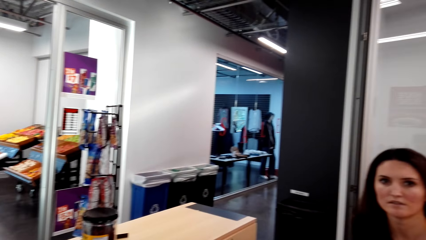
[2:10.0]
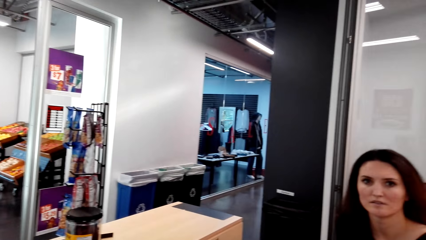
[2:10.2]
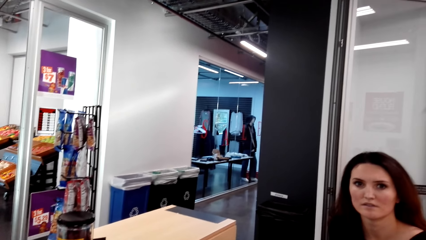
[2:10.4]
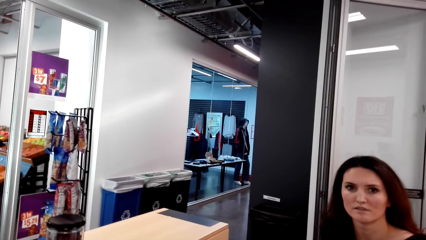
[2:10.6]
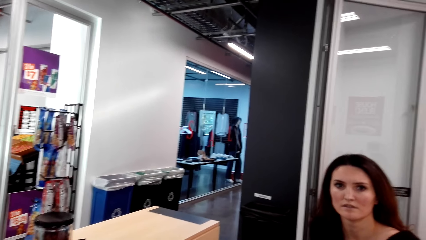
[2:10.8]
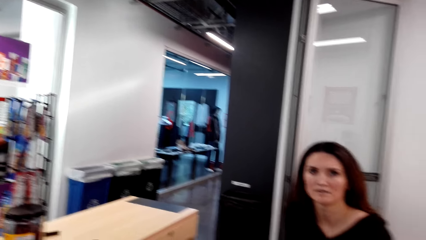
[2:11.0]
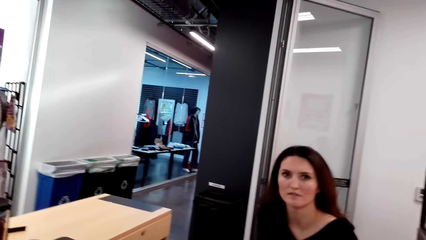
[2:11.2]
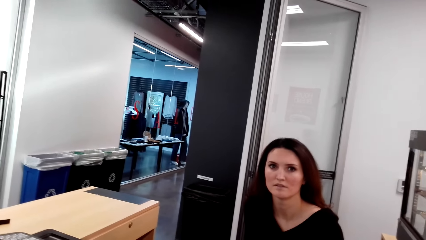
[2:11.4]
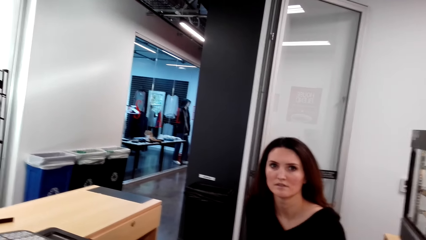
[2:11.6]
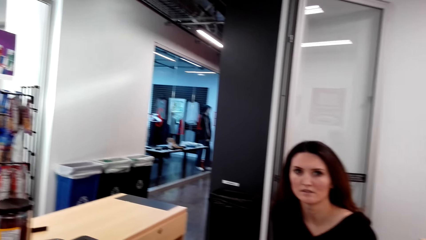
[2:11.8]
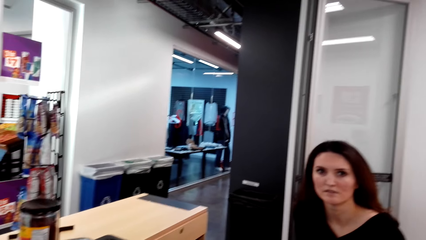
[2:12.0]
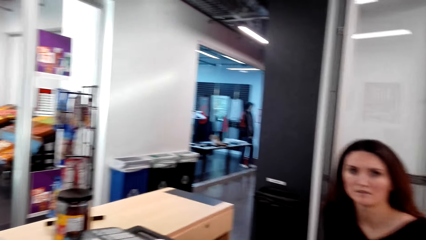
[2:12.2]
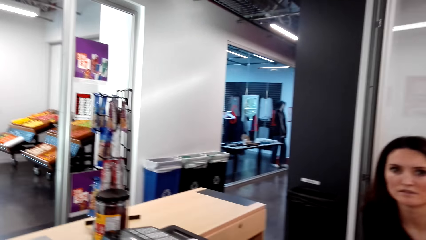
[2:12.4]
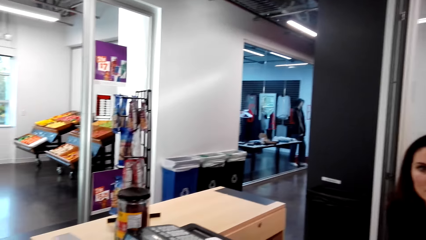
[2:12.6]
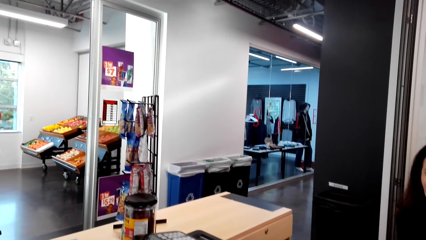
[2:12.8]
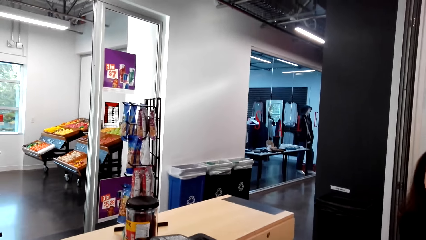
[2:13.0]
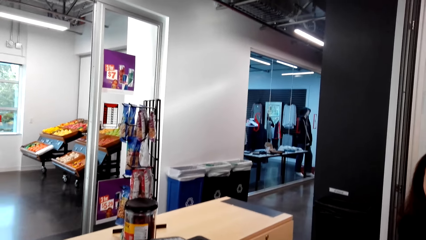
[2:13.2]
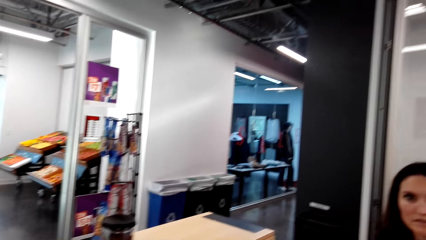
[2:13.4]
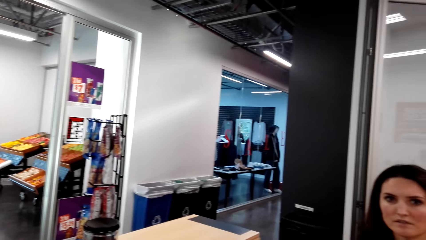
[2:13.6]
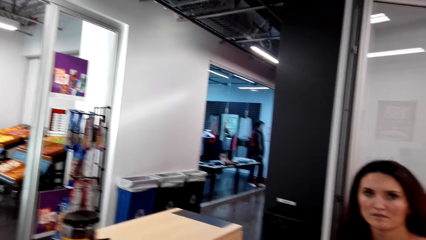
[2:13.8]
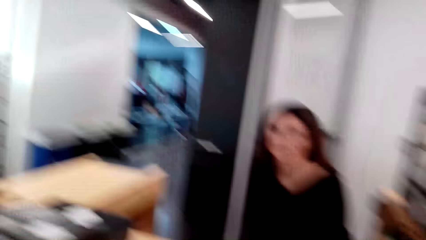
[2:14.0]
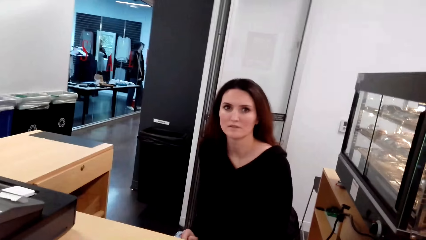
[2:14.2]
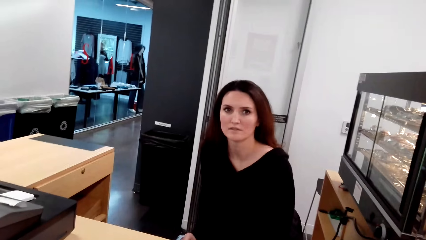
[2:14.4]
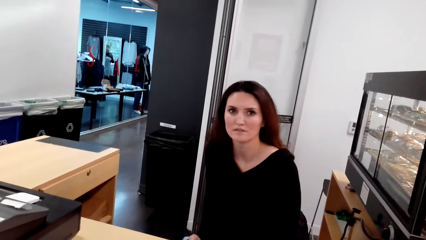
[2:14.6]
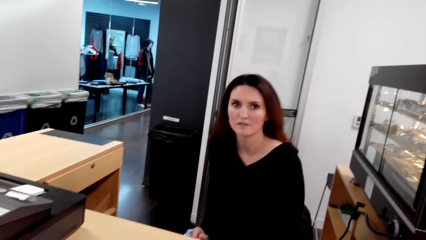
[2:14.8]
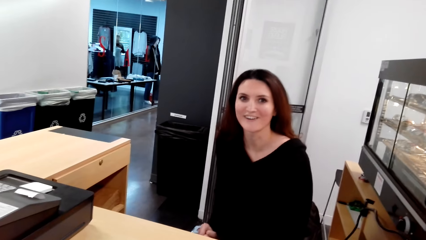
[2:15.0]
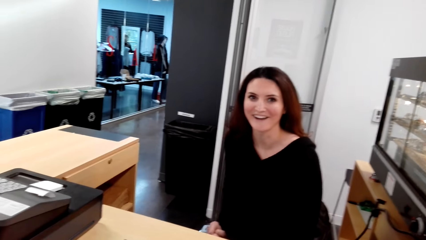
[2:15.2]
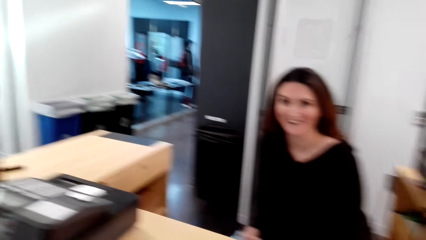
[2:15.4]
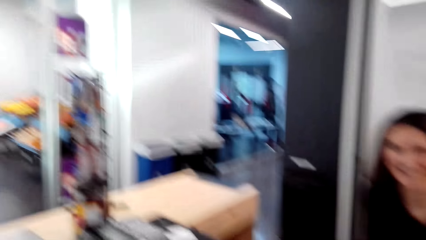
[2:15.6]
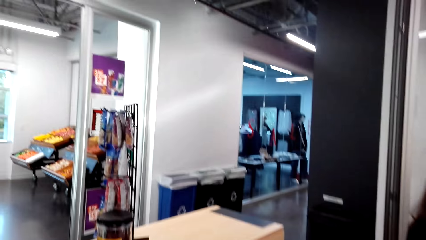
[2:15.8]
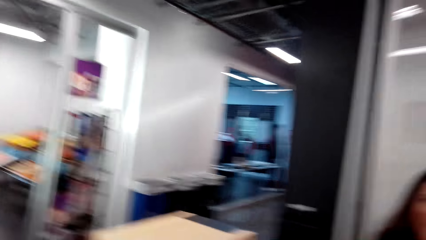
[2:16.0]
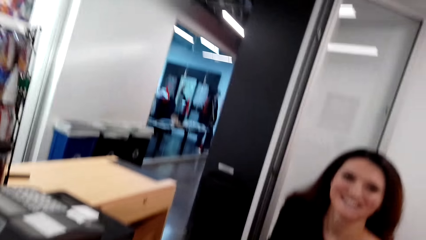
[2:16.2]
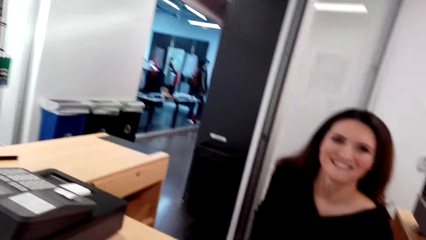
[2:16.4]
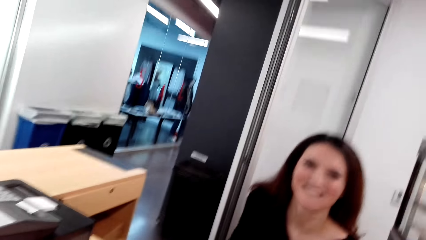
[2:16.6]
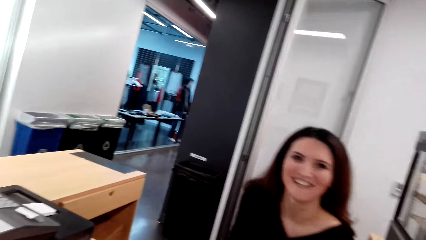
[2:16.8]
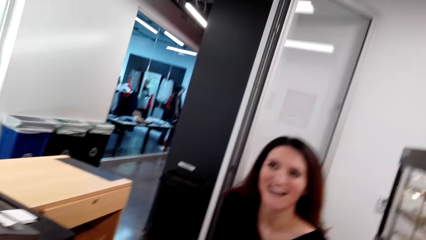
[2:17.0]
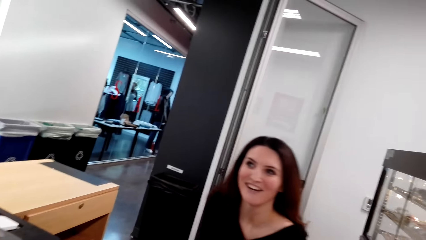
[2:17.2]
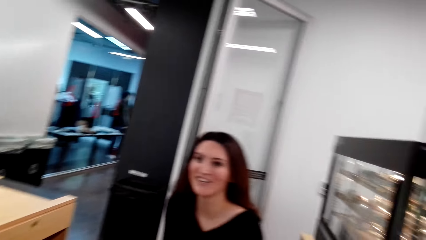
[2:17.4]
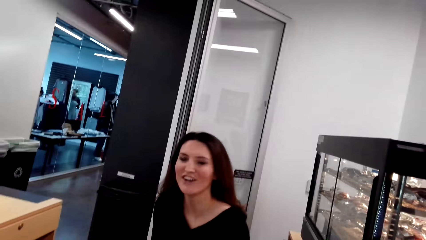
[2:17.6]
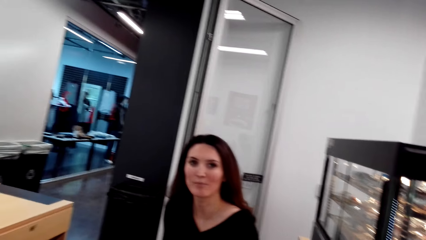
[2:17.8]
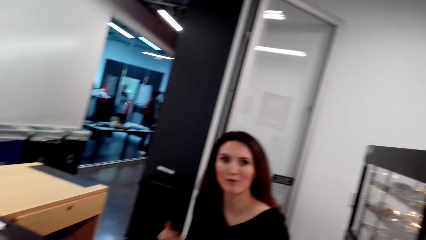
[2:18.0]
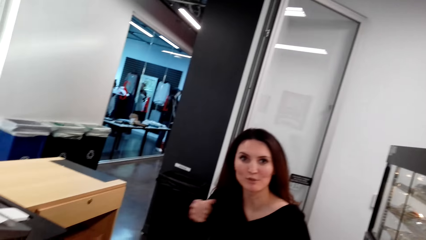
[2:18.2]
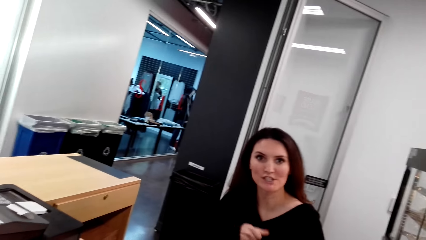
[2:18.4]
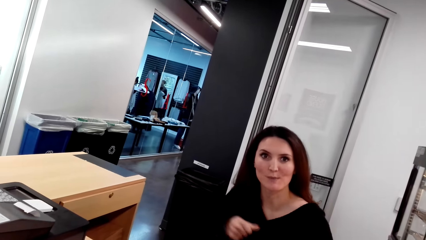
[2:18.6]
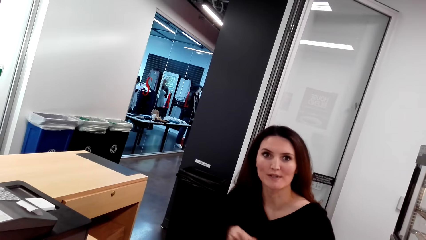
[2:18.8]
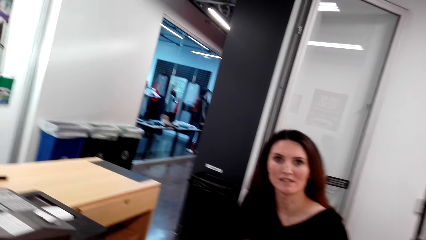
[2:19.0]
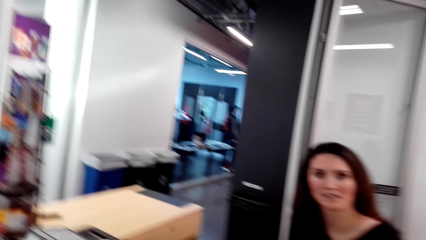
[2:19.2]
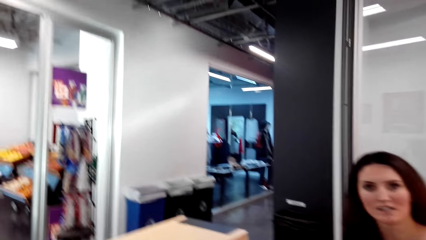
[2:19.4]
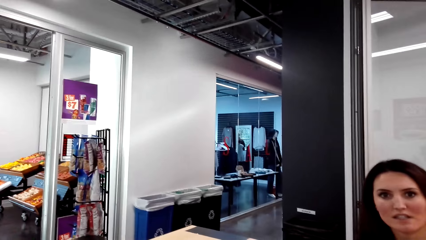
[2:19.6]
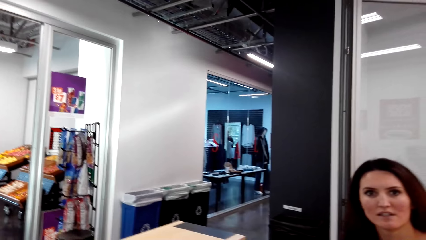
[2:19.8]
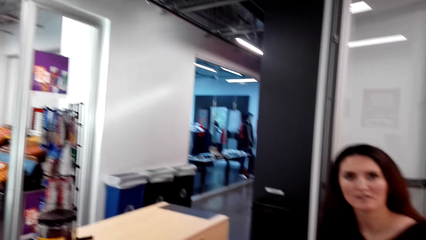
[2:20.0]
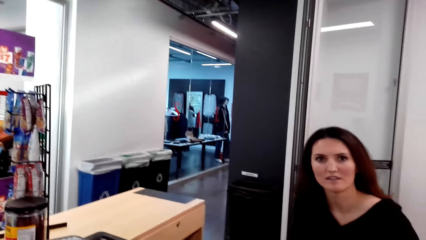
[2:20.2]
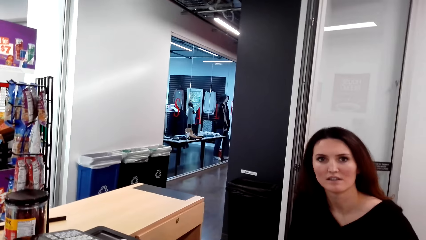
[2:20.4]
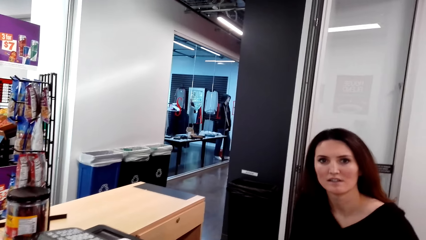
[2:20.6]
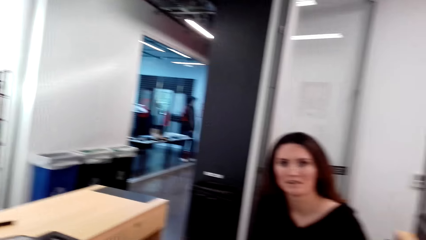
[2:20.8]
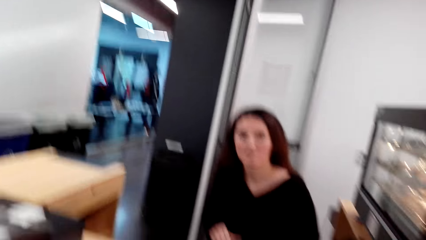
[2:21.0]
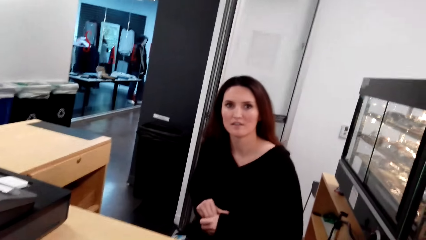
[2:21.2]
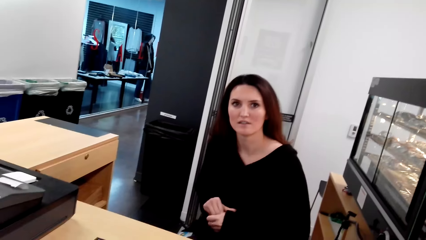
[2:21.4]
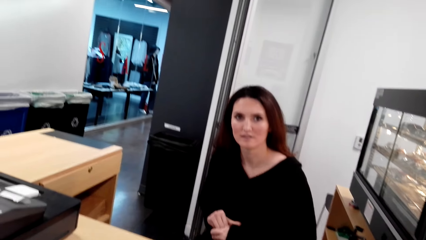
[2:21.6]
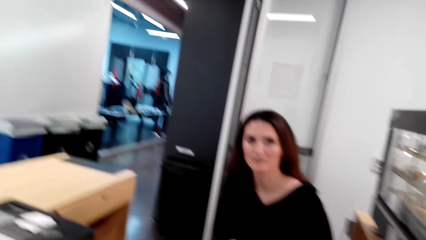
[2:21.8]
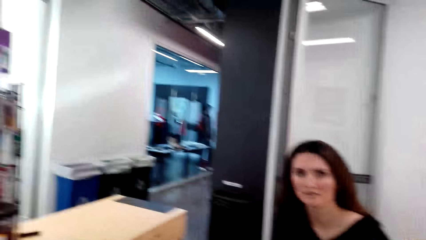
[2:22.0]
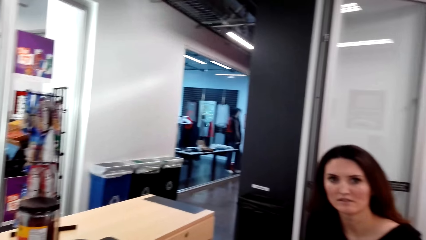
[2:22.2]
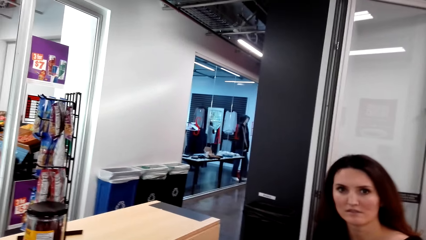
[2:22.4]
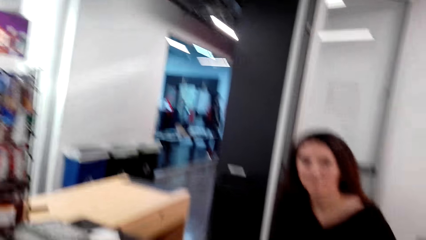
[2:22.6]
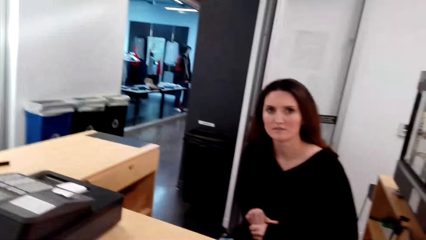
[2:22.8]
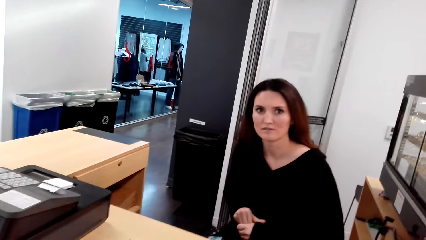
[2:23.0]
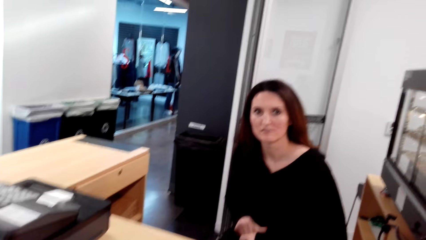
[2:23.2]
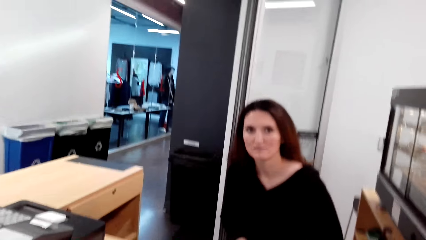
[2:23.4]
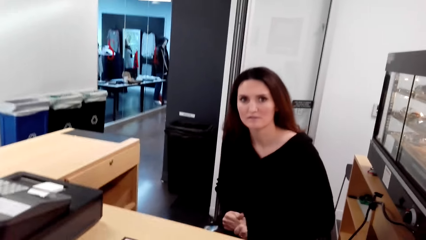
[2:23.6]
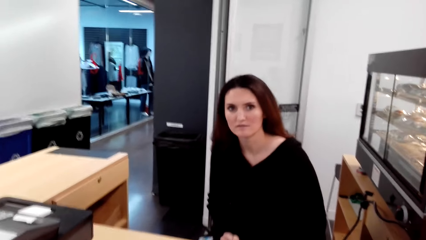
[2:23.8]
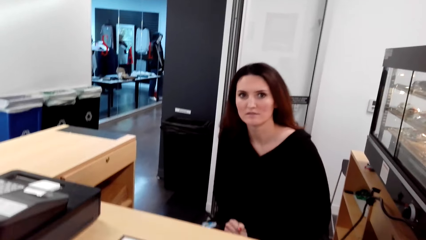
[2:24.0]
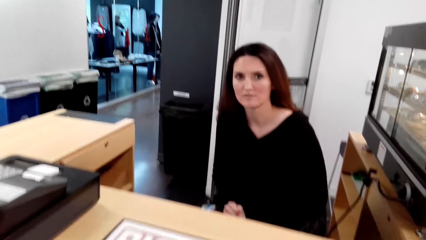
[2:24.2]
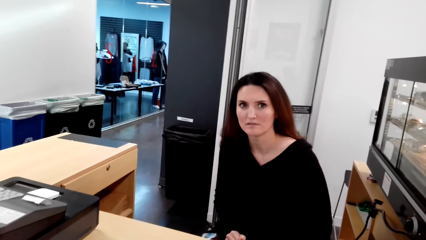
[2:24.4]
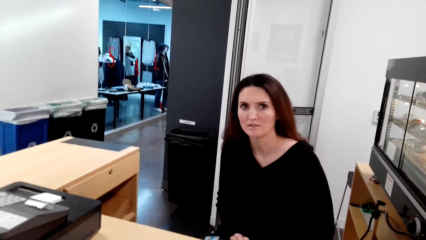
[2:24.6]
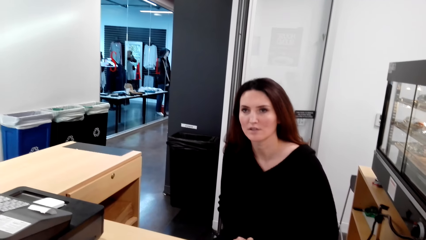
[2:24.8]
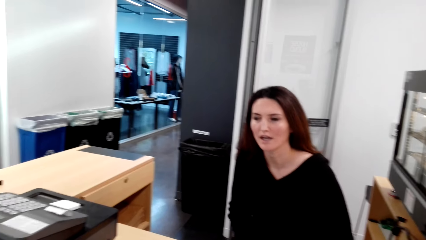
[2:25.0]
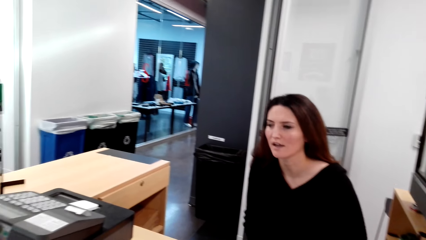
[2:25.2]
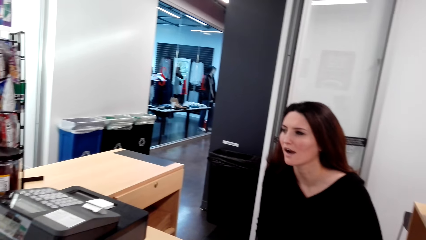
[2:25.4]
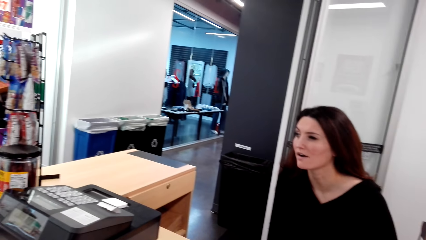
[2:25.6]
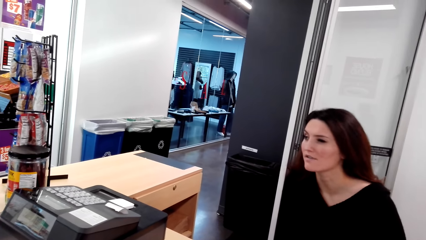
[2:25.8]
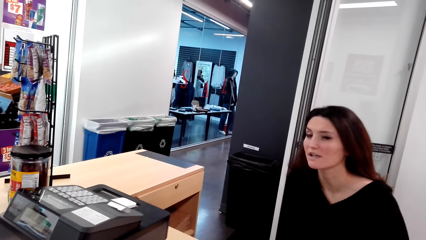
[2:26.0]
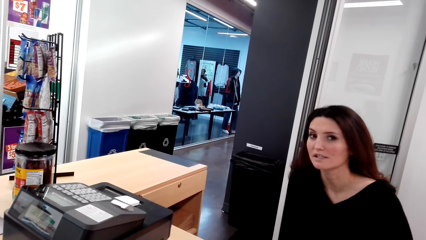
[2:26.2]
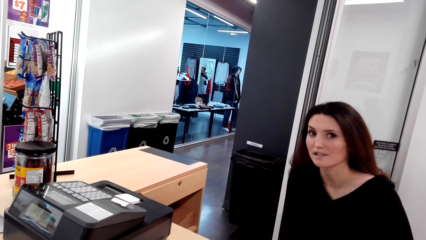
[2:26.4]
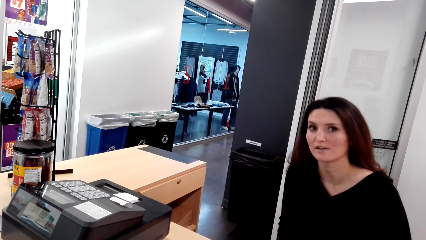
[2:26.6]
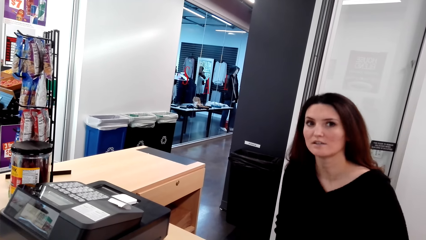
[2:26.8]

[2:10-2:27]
A lady sits at the counter. The lady sits at the counter again. The lady moves her hands and holds her hands together.
